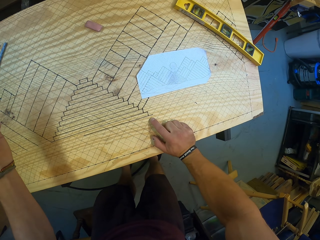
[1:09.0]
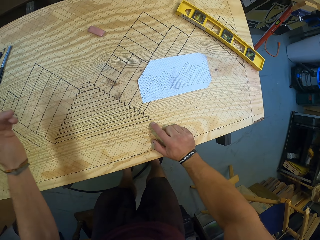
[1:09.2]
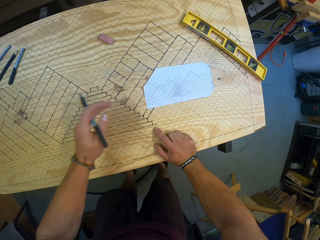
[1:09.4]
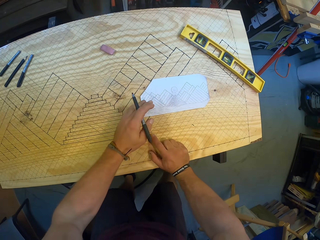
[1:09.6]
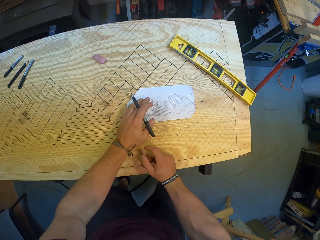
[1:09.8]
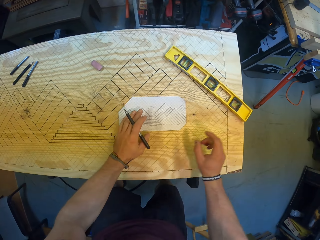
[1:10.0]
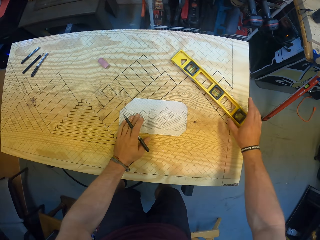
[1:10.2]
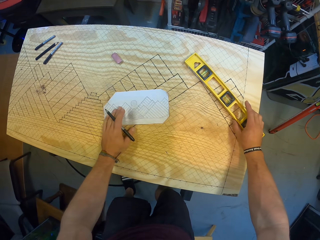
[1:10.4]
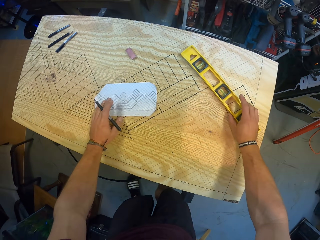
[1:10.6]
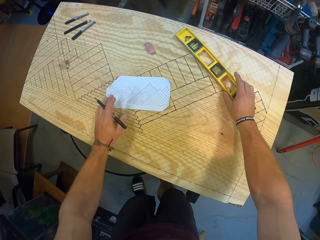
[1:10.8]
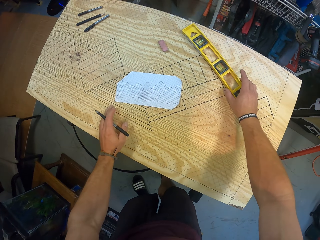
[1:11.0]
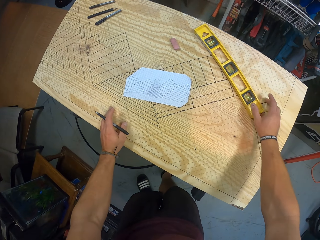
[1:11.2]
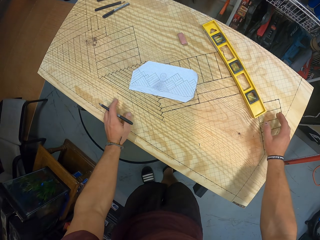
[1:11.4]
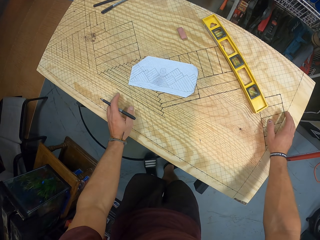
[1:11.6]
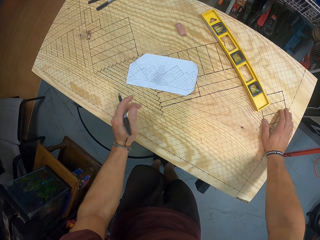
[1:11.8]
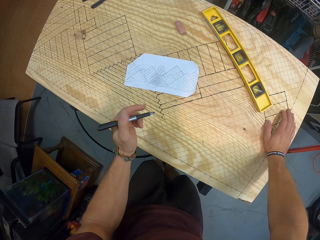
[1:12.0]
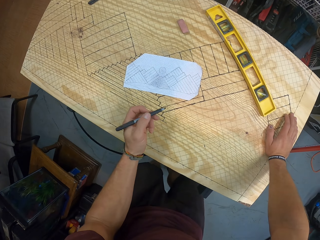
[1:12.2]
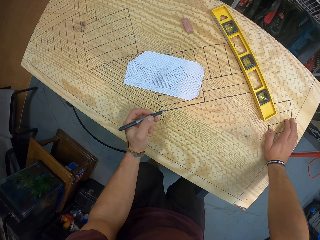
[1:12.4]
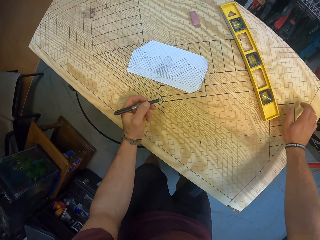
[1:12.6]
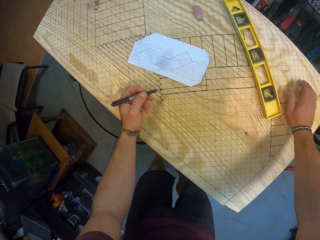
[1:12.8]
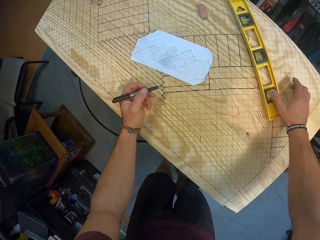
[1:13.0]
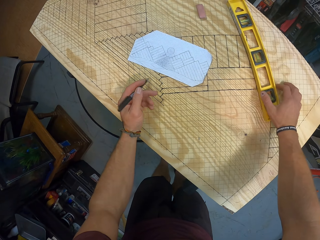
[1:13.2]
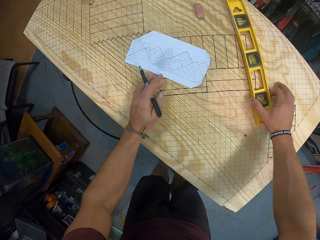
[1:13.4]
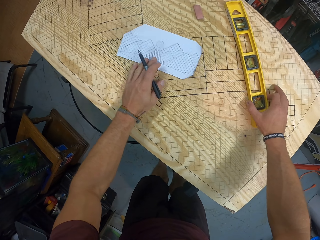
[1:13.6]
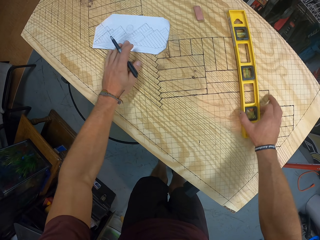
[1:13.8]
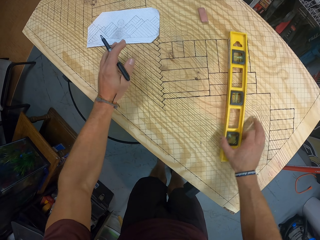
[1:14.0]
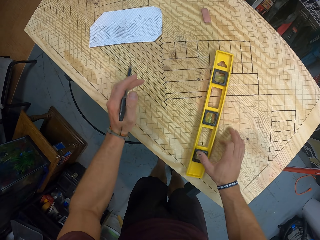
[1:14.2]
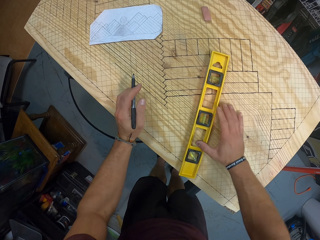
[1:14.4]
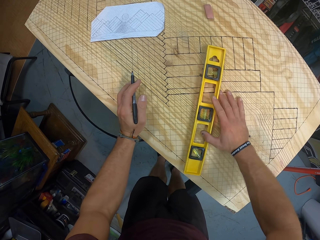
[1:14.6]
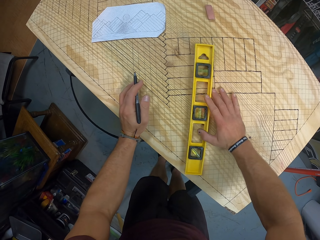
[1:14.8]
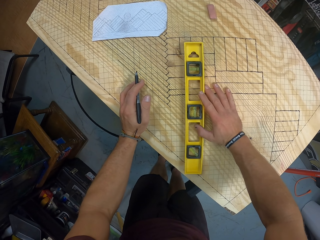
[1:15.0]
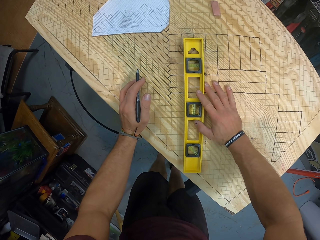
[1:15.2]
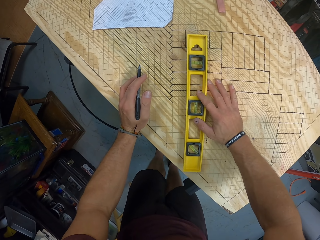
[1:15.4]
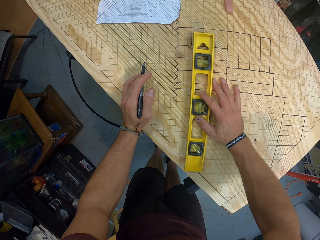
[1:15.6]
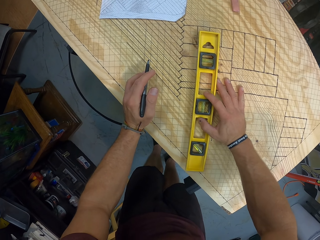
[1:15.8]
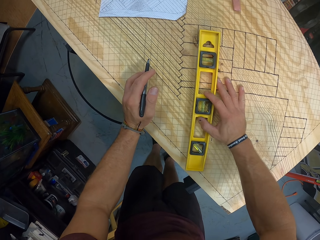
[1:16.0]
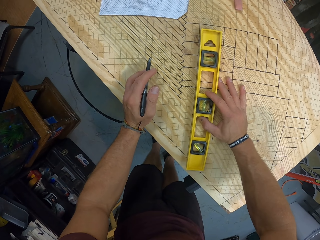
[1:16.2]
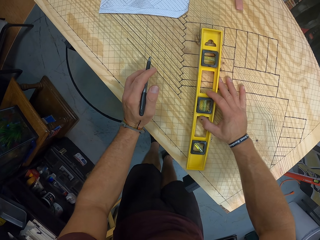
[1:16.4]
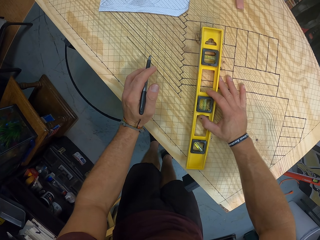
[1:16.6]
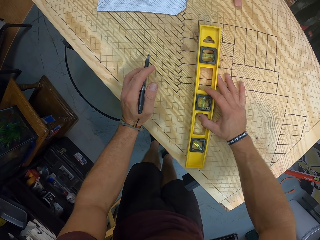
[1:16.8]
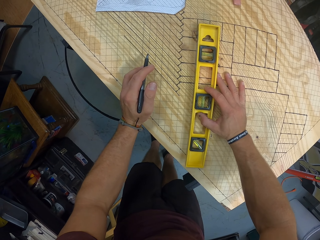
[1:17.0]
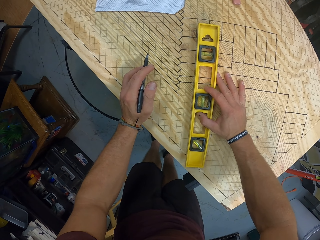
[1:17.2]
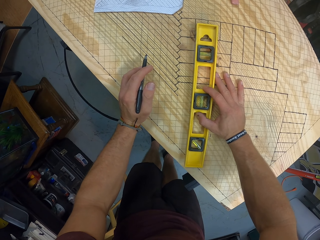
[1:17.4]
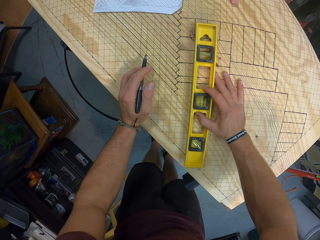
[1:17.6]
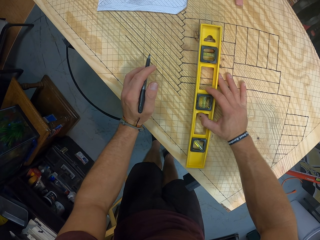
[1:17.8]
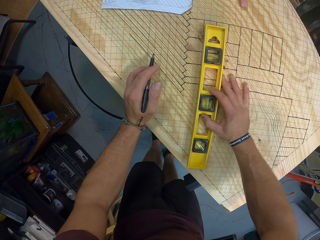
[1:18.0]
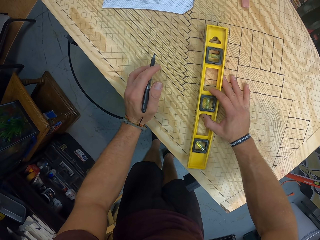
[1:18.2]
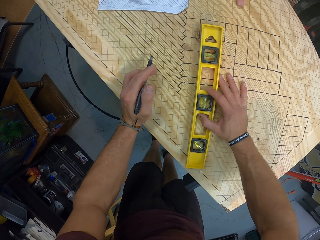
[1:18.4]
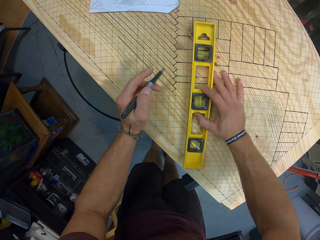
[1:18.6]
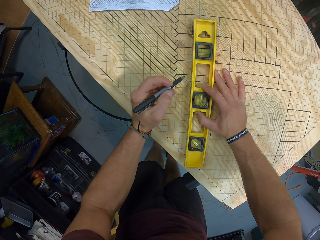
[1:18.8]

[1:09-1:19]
The camera wearer slides the paper on the wooden board with his left hand. He slides a spirit level on the wooden board with his right hand. He places his right hand on the wooden board. He slides the spirit level on the wooden board with his right hand. He slides the spirit level again. He measures the wooden board with the spirit level in his right hand.

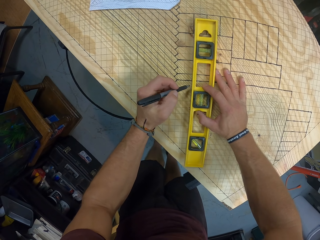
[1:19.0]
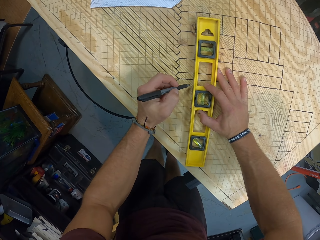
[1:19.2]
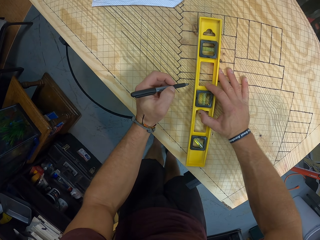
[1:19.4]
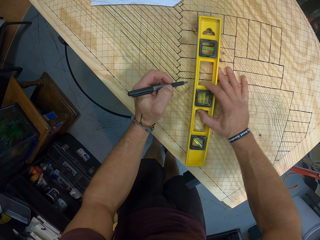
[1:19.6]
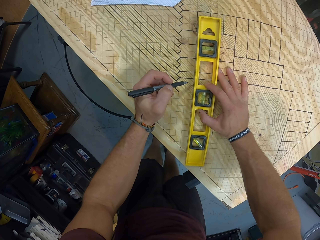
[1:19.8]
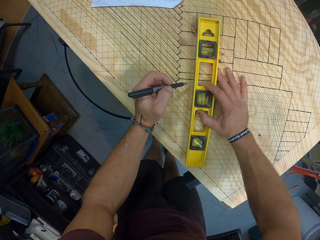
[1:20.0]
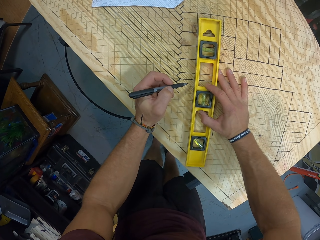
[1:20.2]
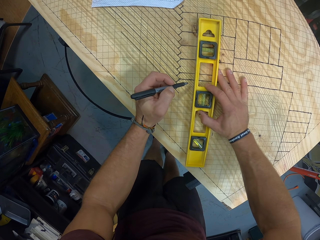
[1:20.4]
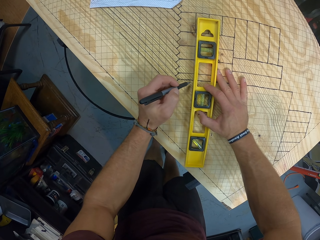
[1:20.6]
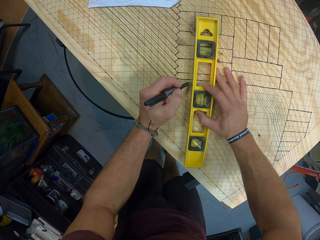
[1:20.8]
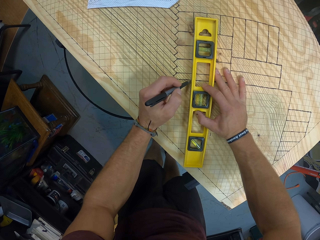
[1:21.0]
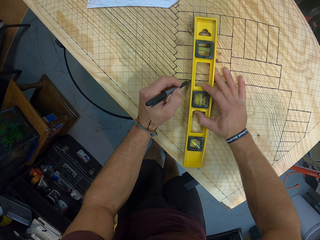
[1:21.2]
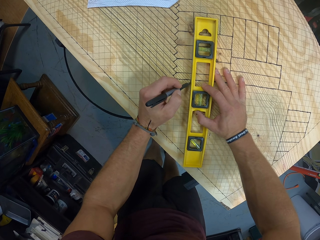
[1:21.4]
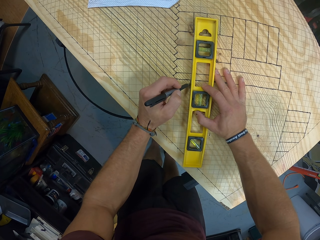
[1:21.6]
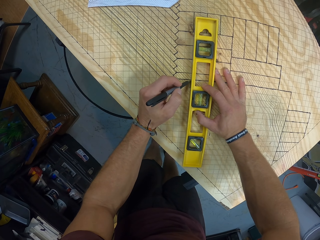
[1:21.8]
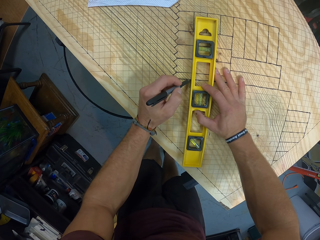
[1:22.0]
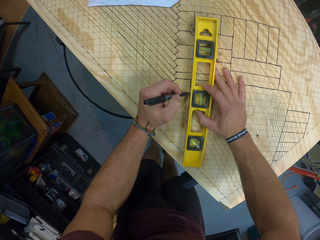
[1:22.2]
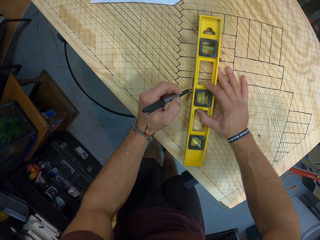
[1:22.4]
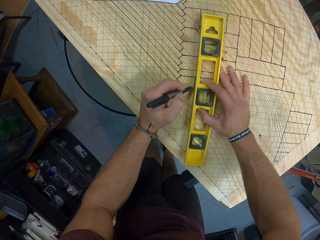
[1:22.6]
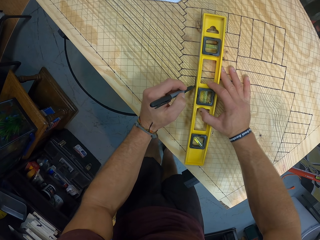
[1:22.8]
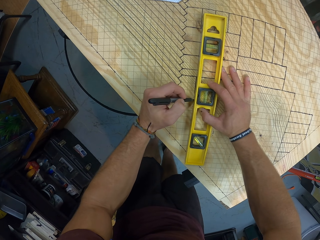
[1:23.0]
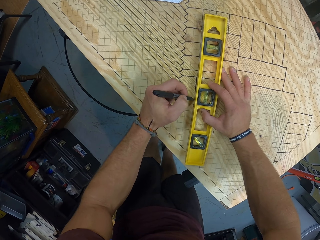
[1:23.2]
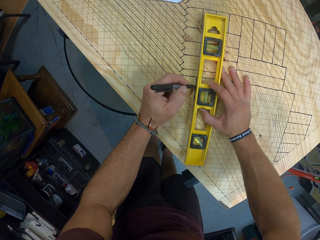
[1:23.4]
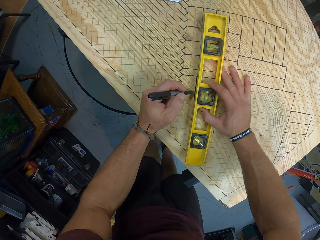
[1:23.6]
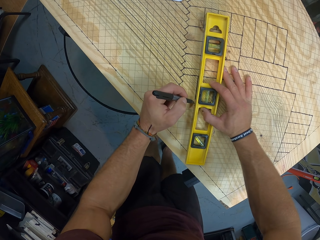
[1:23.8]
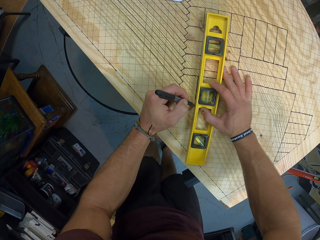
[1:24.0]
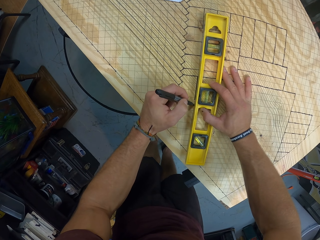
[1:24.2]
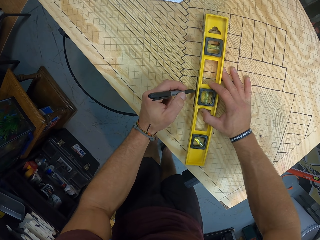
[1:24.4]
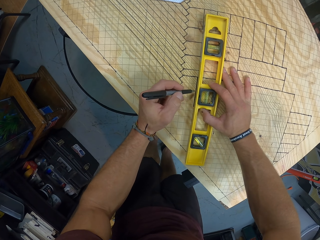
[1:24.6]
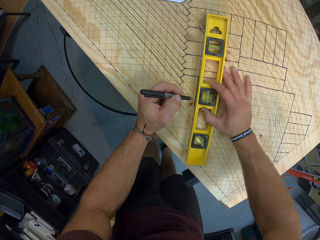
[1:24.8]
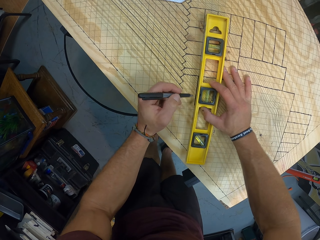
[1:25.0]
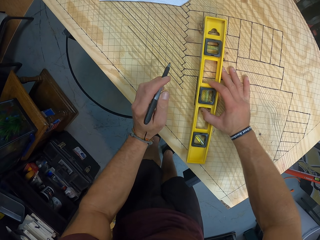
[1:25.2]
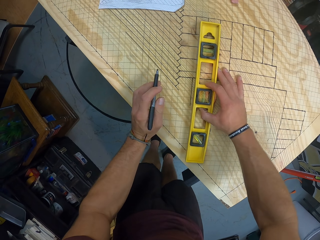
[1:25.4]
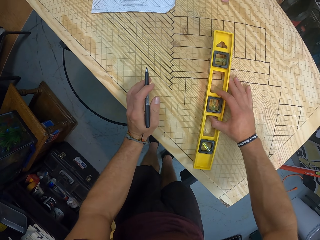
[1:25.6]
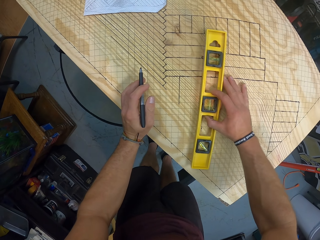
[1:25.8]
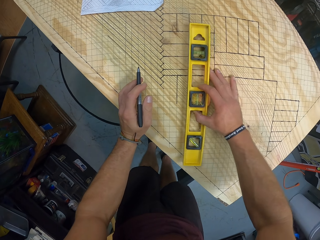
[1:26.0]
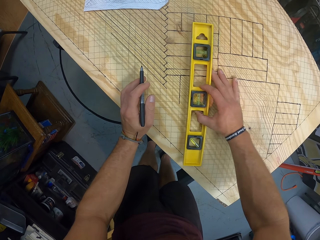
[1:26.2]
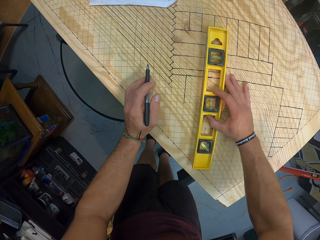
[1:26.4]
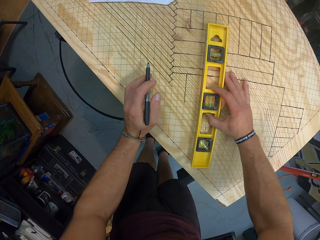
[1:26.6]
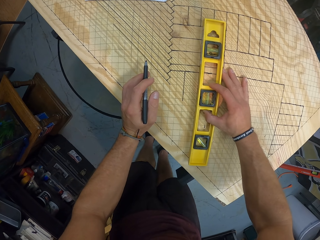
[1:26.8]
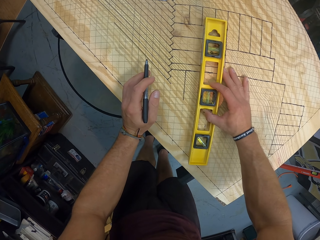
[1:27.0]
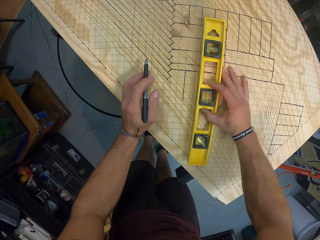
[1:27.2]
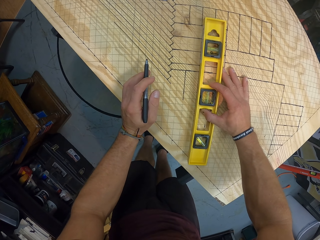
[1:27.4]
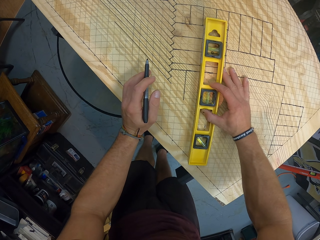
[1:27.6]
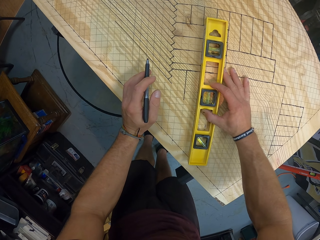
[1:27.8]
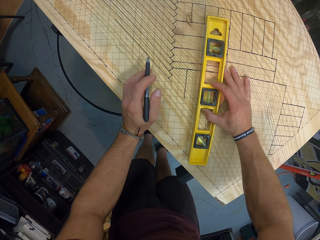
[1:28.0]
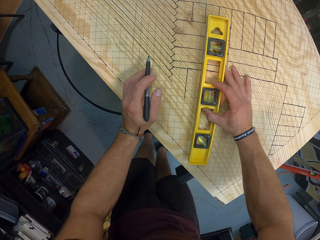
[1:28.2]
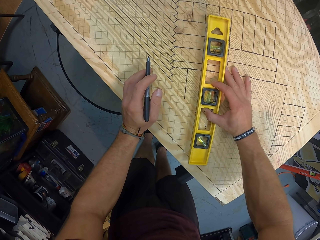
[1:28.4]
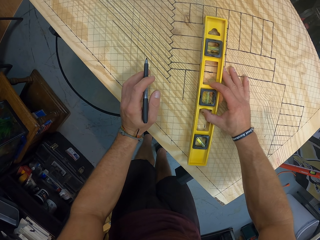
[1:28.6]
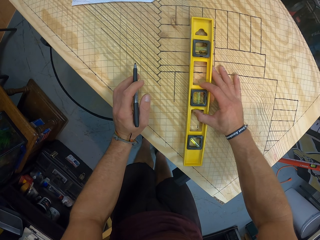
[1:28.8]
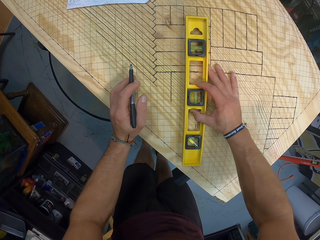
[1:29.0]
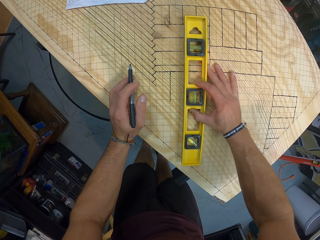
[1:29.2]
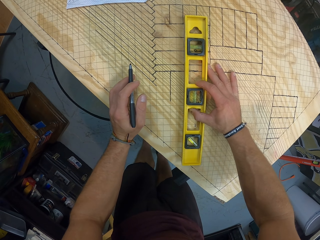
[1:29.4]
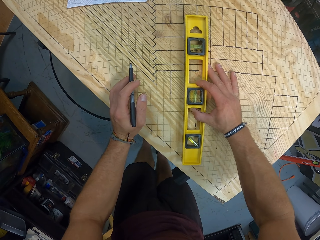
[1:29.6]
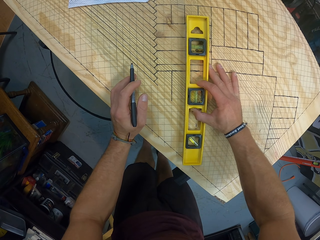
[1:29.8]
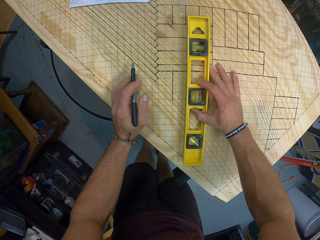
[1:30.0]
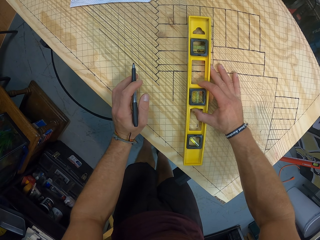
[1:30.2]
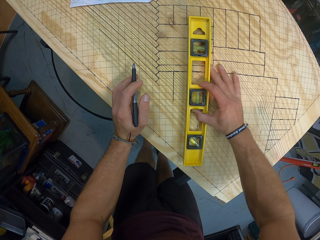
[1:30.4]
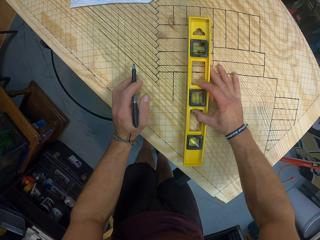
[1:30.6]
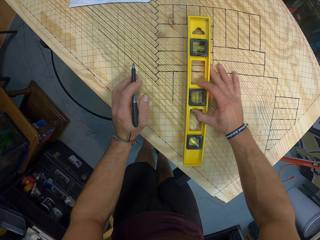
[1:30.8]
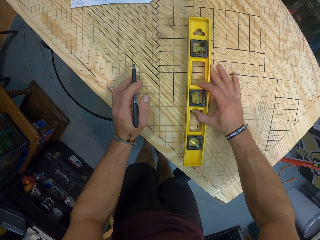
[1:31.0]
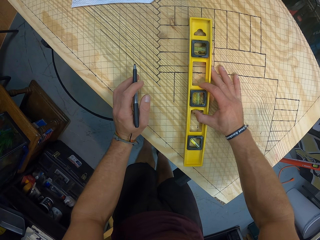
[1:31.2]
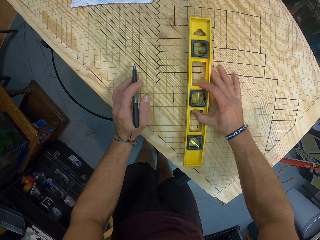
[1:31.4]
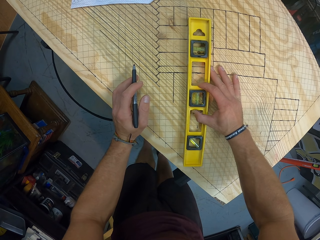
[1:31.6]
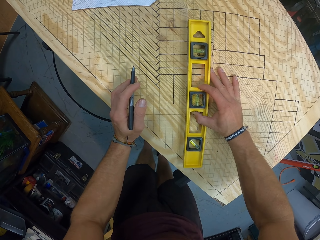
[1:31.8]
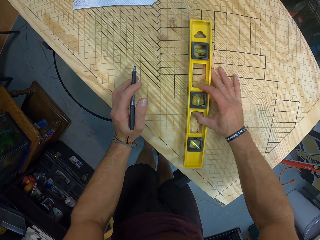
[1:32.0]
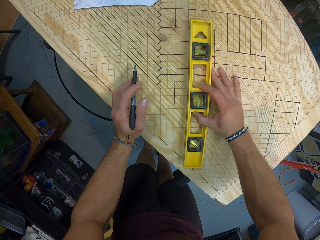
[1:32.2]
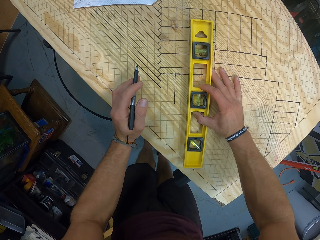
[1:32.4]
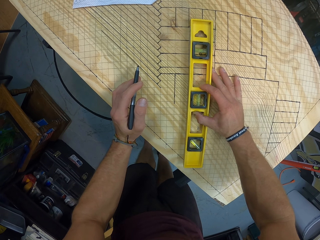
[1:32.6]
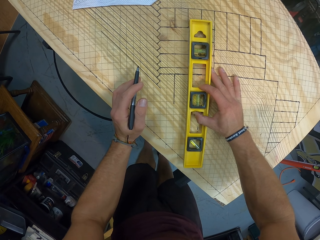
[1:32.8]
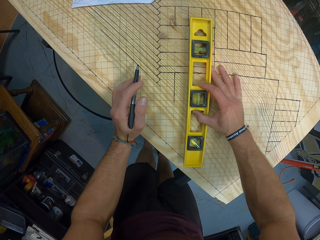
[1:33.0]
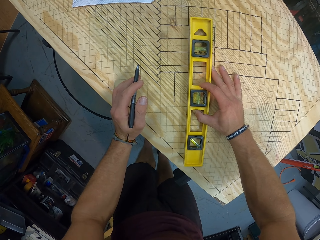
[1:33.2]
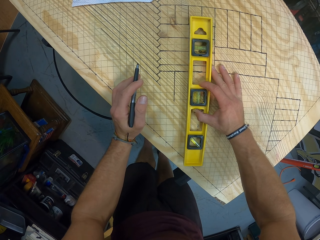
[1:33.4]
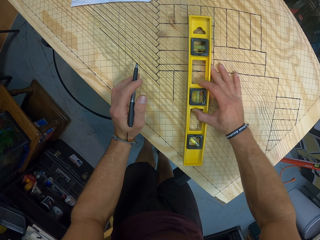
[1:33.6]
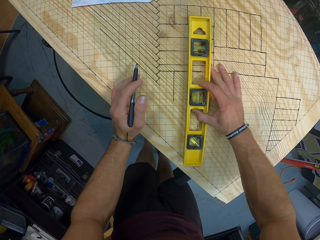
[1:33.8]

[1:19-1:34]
The camera wearer draws a line on the wooden board with the pen with his left hand. He slides the spirit level on the wooden board with his right hand. He measures the wooden board with the spirit level in his right hand.
